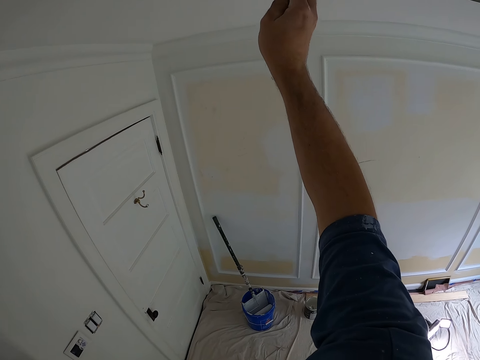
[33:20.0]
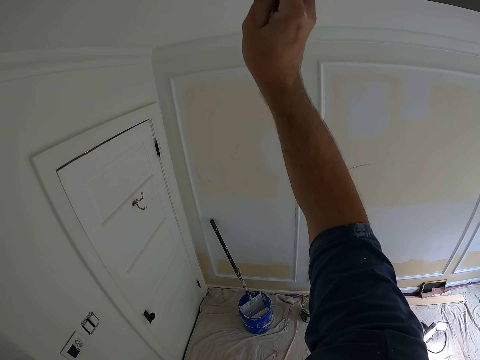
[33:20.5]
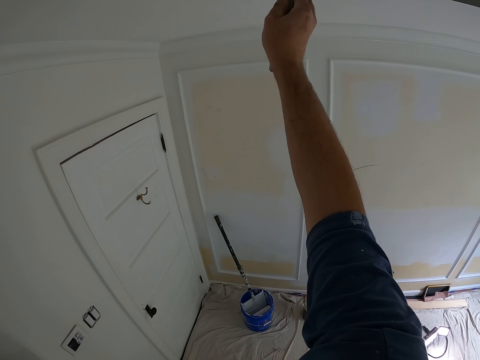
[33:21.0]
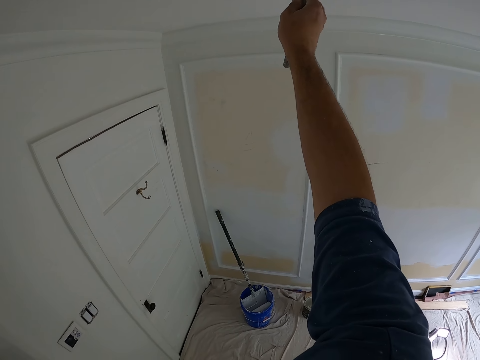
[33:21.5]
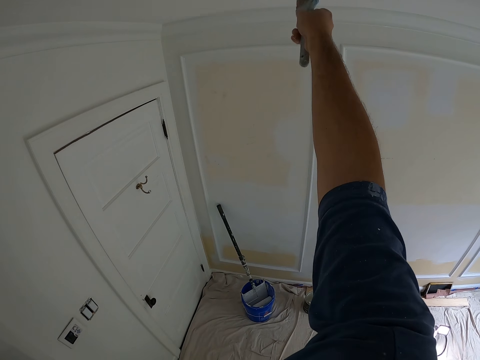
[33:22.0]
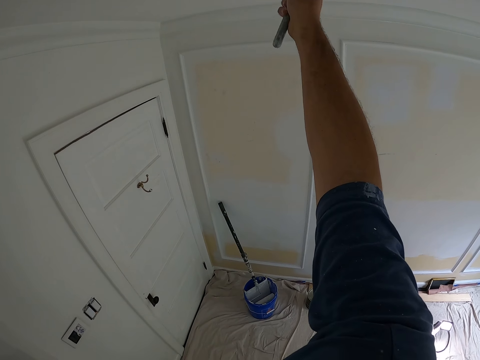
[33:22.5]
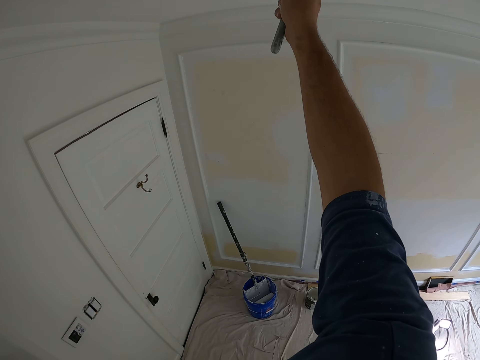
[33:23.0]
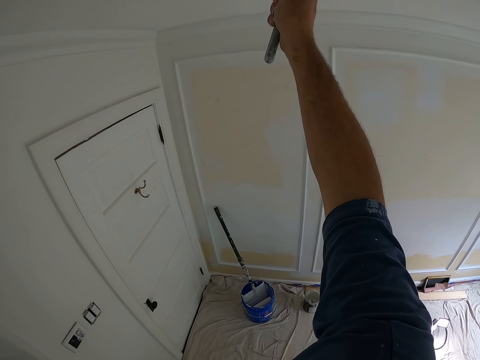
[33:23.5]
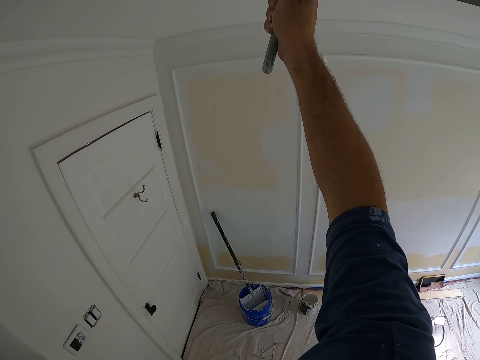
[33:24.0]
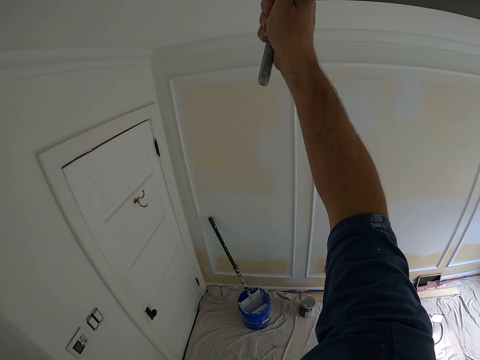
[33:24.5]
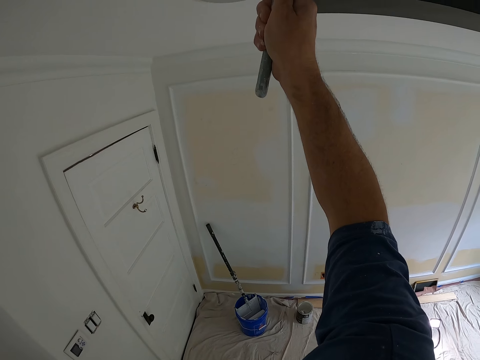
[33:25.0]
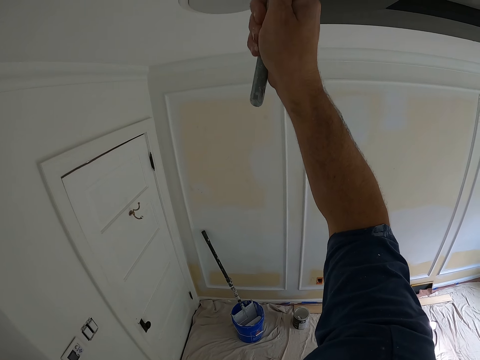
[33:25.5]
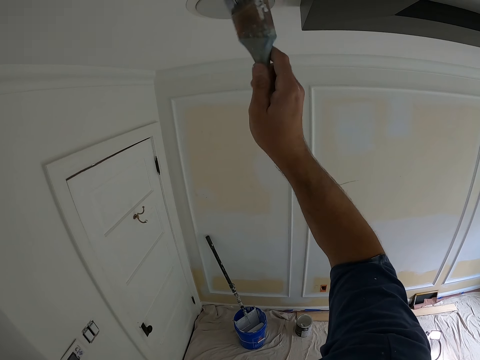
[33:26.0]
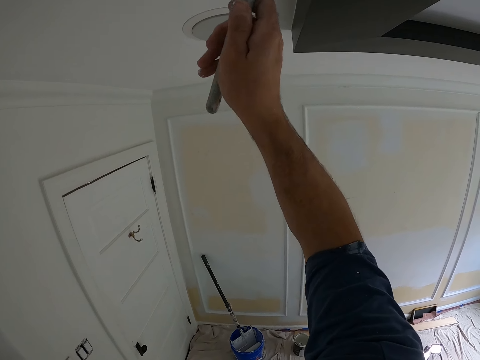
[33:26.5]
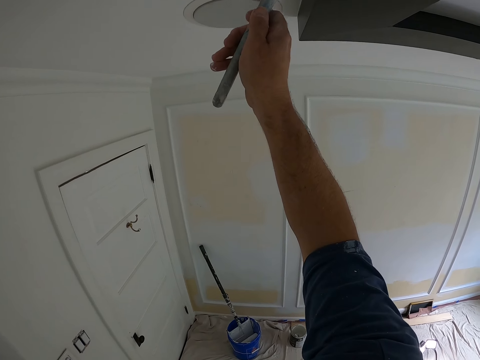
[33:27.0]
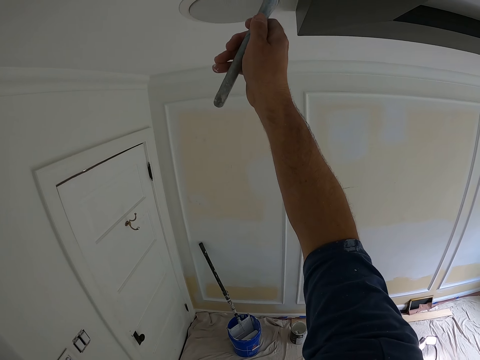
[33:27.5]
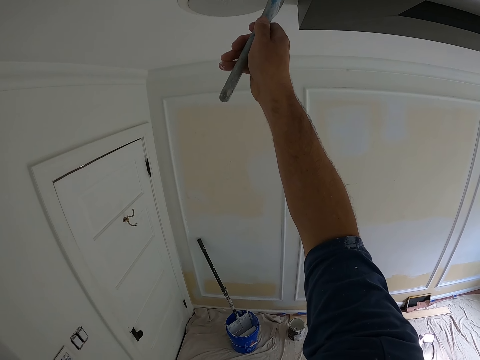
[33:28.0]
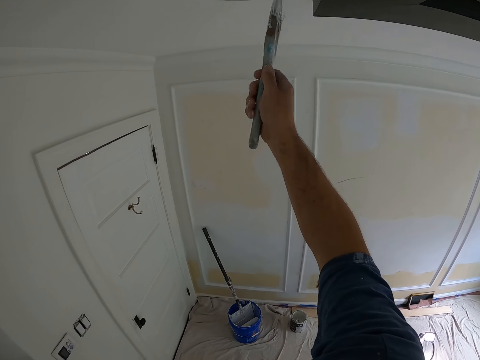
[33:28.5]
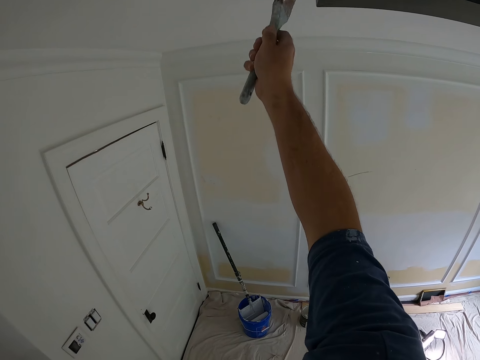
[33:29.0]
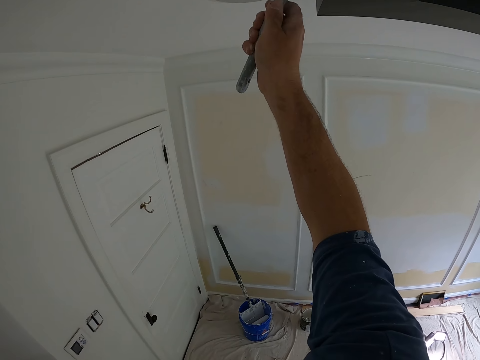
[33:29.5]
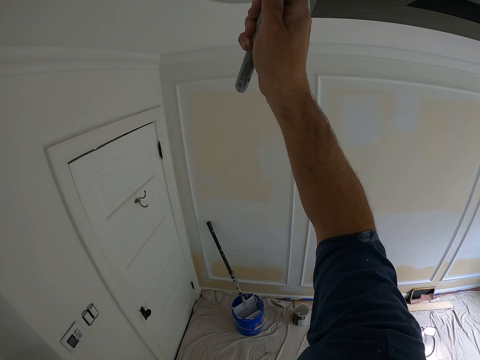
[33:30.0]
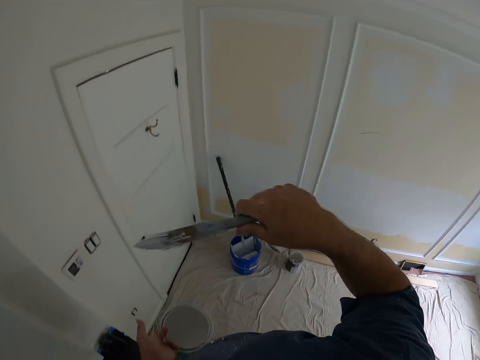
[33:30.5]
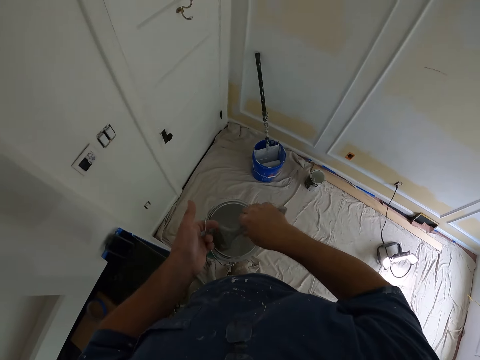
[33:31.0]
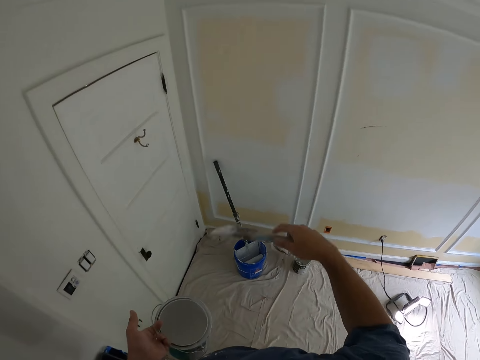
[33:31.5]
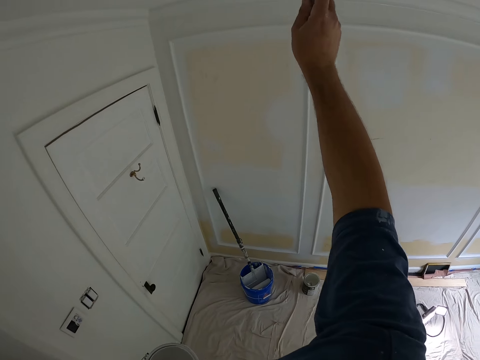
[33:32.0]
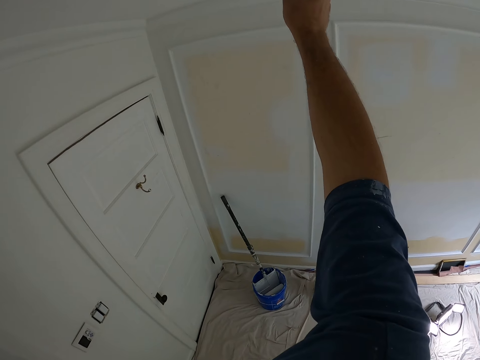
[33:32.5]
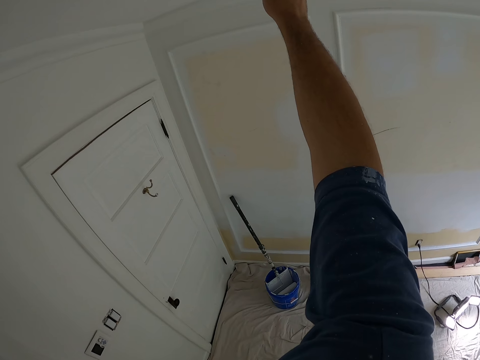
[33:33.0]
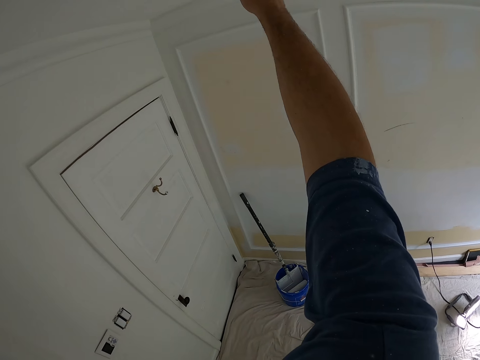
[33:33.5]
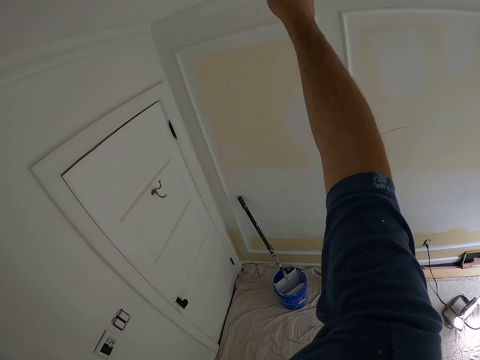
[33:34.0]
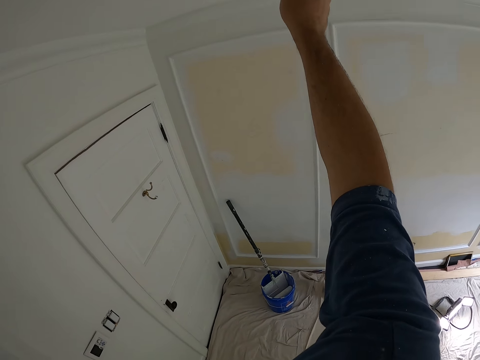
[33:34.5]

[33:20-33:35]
The camera wearer dips the paint brush in the paint can. He paints the ceiling or wall with the paint brush in his right hand.

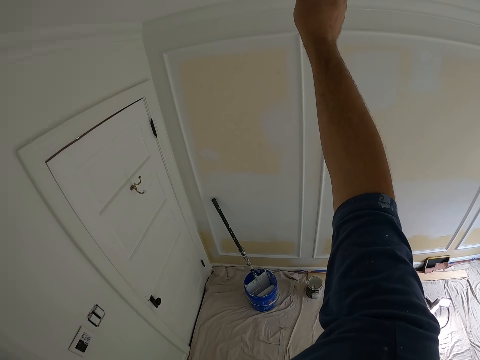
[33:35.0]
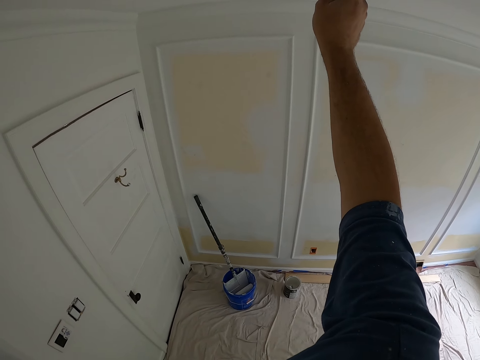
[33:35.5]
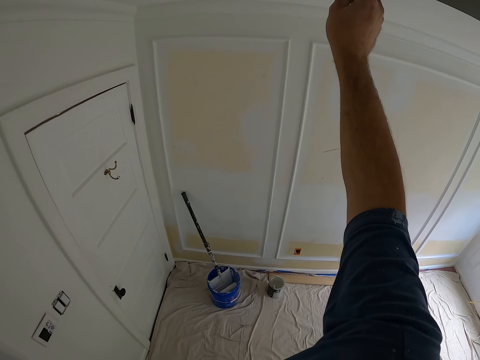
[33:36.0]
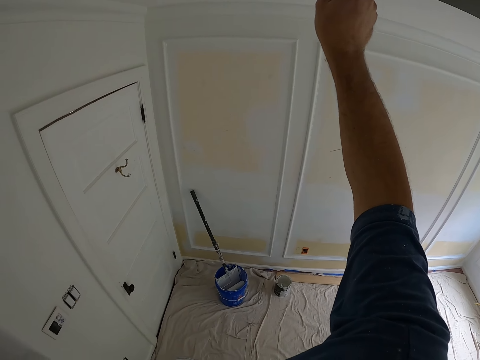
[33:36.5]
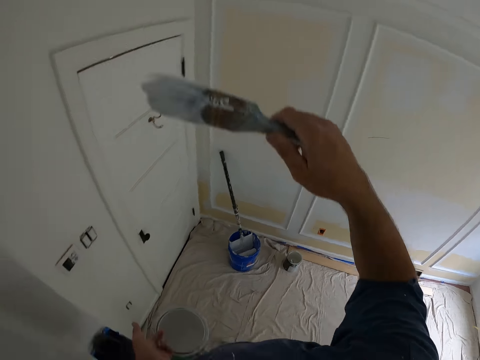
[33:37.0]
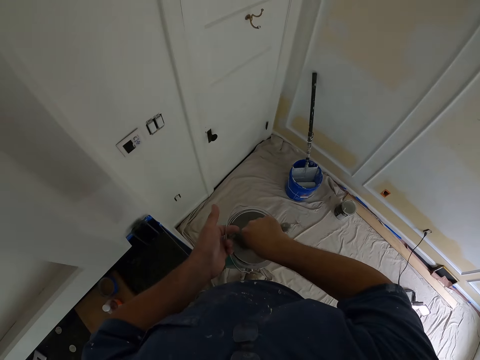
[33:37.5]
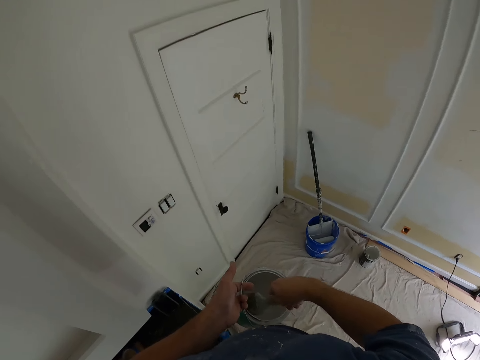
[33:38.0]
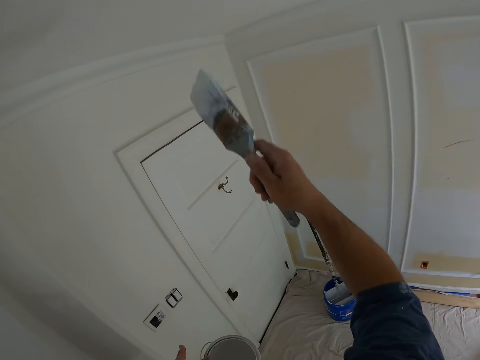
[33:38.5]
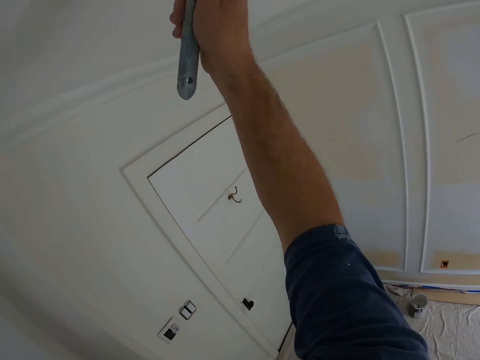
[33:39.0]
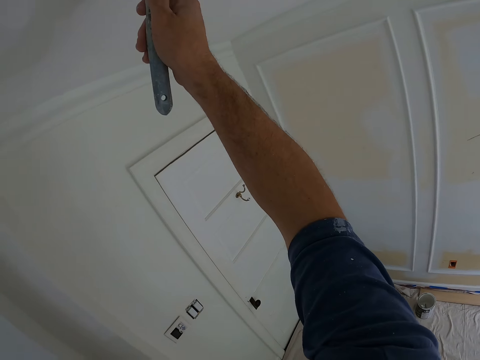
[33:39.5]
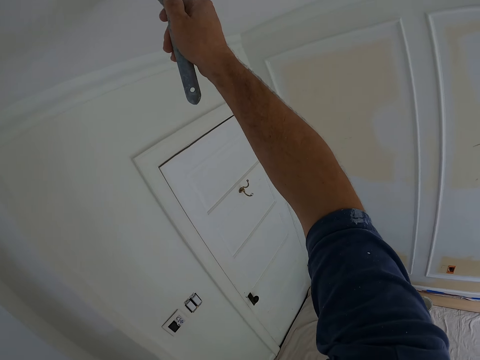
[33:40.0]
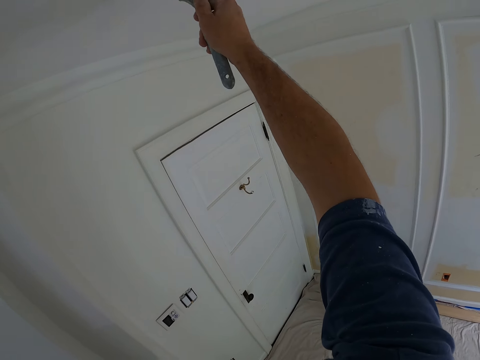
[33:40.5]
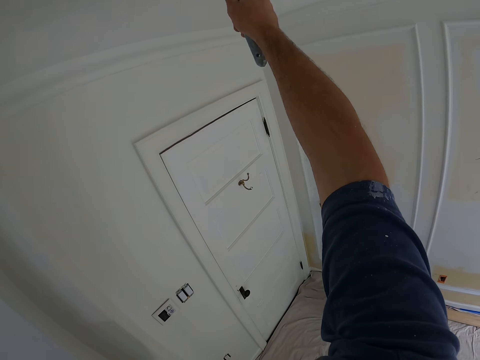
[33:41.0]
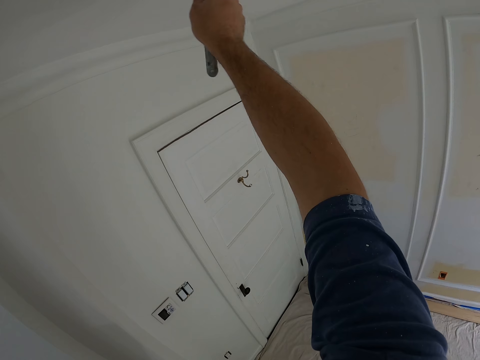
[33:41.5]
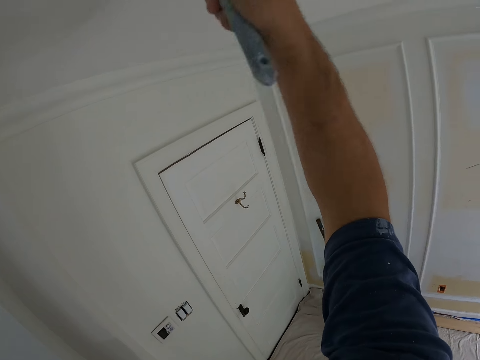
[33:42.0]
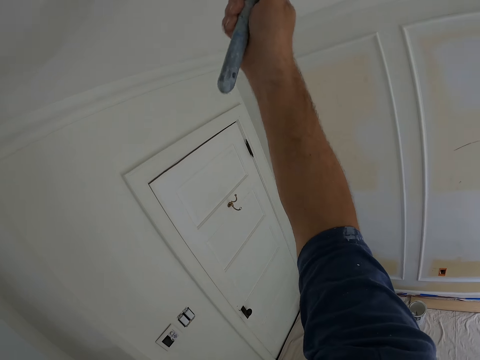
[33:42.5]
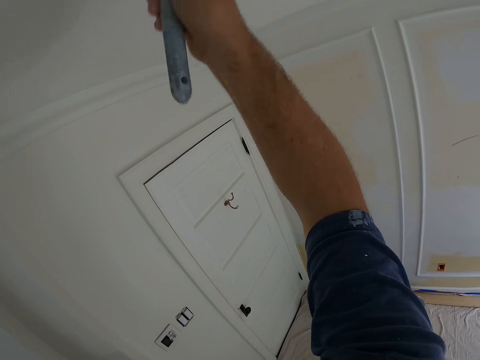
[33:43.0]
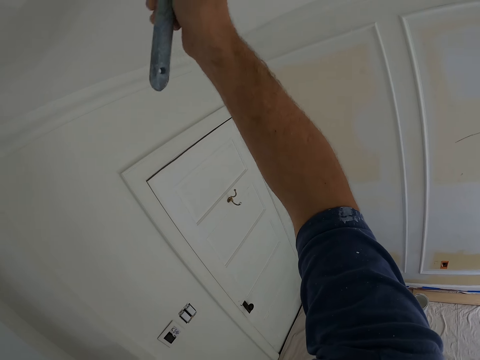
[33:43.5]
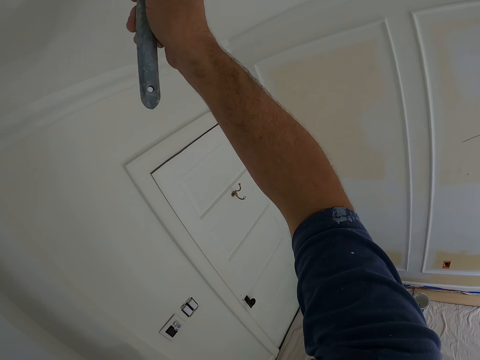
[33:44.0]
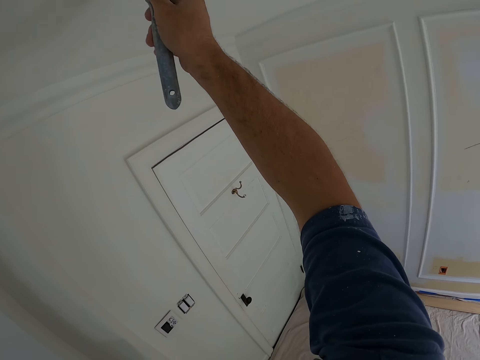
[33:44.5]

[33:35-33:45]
The camera wearer dips the paint brush in the paint can. He paints the ceiling or wall with the paint brush in his right hand.

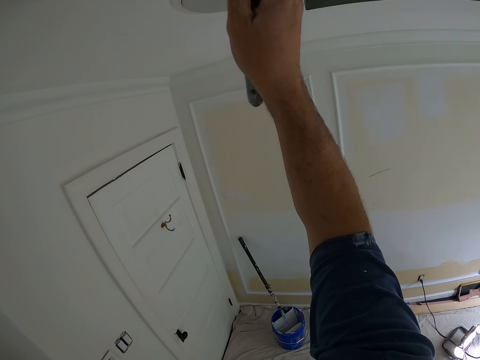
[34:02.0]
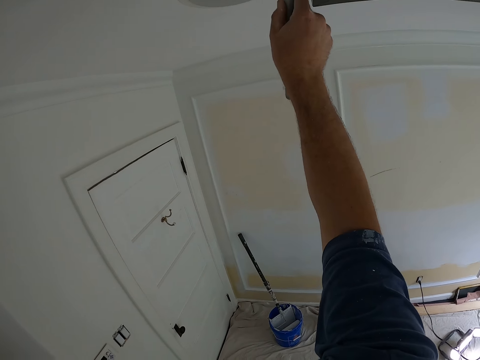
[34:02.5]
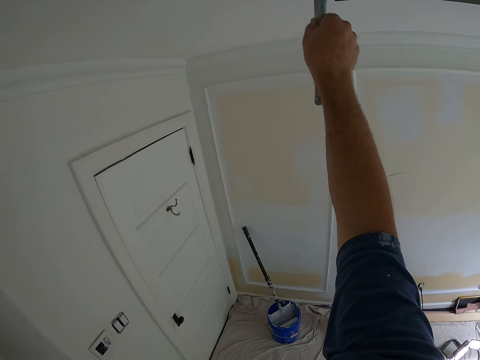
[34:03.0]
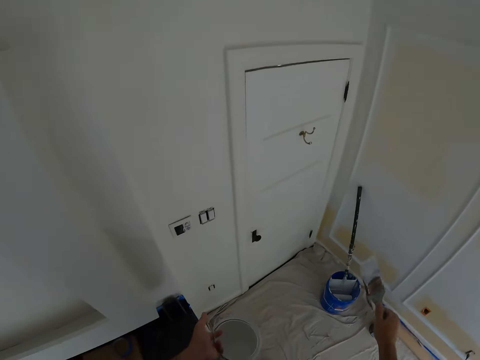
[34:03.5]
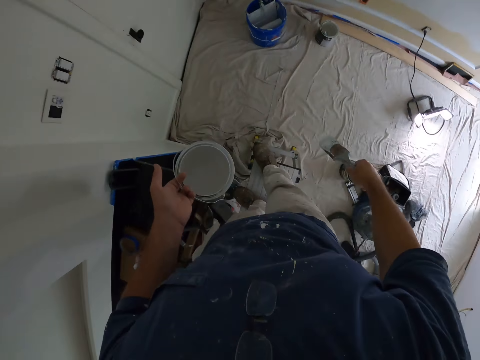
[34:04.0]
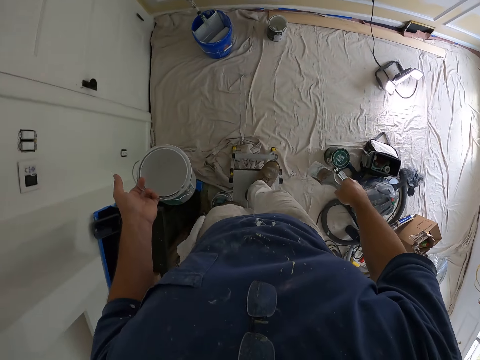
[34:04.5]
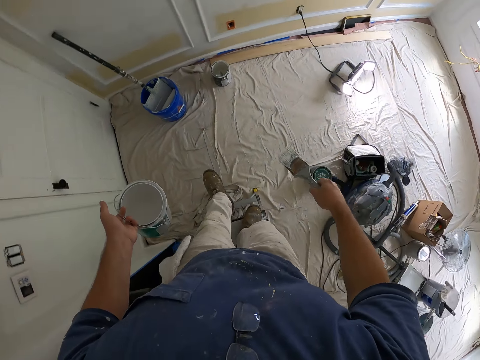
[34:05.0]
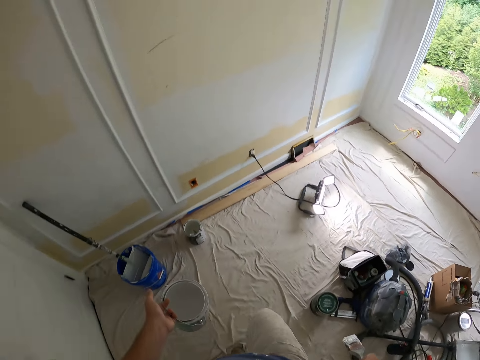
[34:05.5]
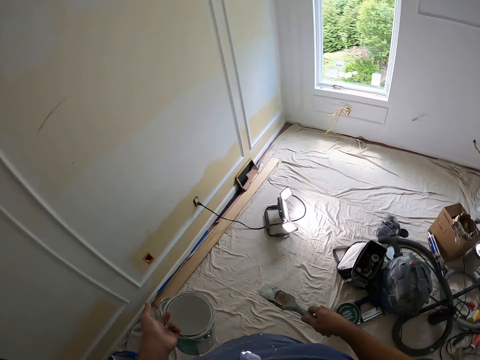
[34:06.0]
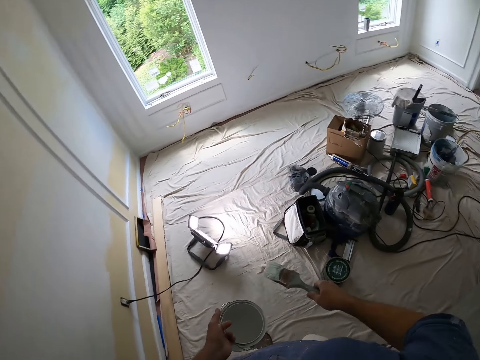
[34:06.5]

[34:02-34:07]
The camera wearer puts down the hand with the brush. They get down from a work bench and walk around.
